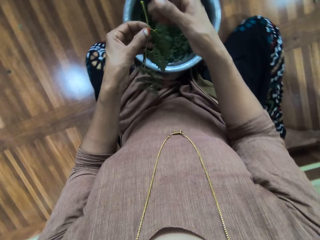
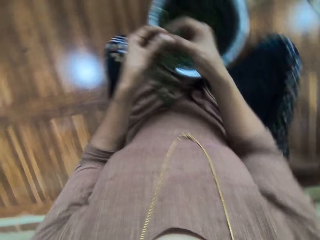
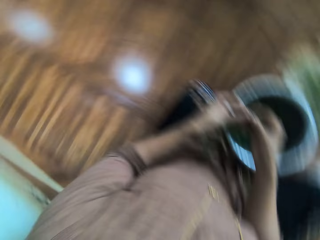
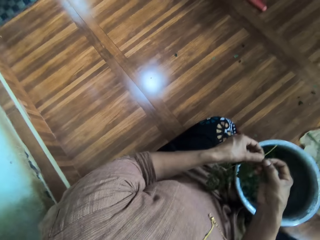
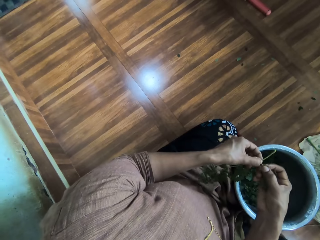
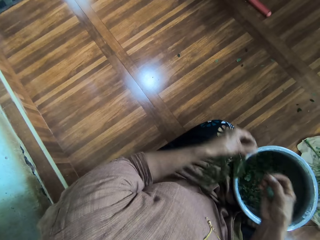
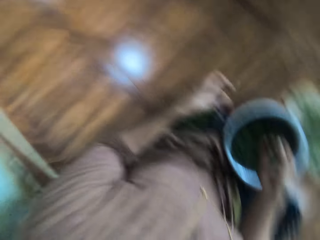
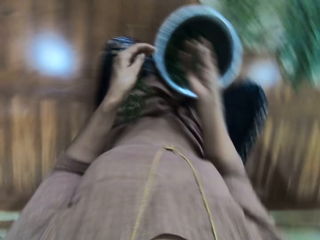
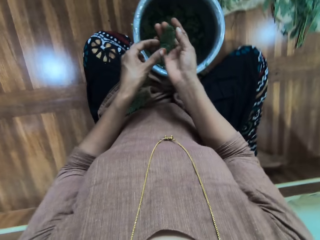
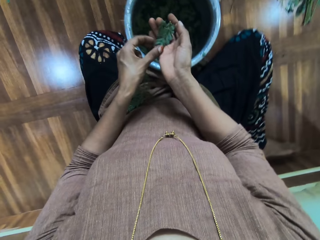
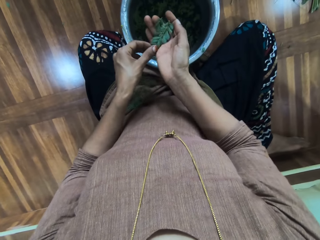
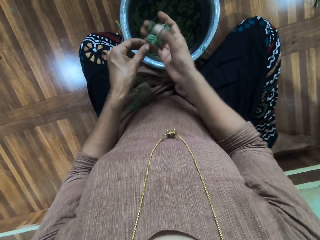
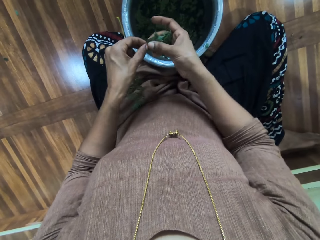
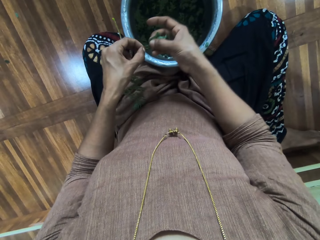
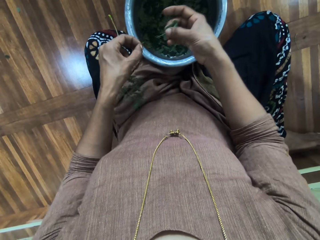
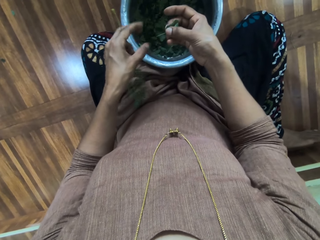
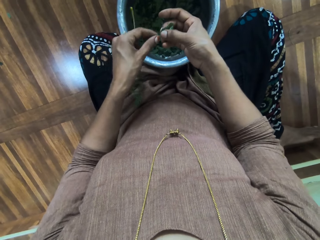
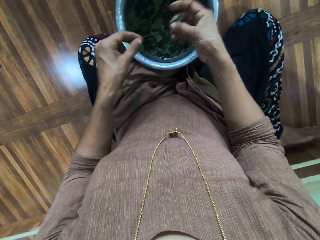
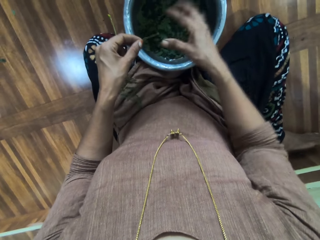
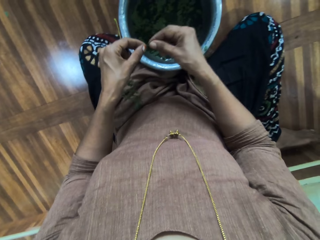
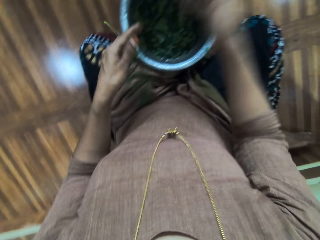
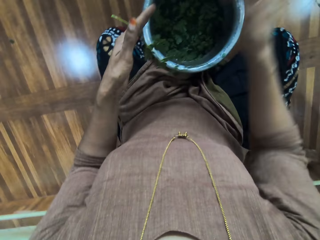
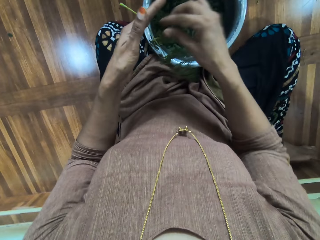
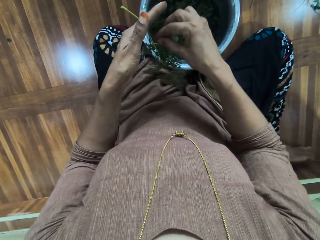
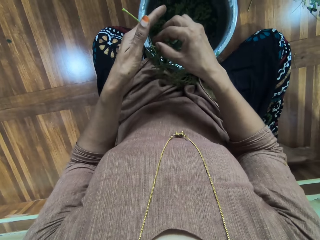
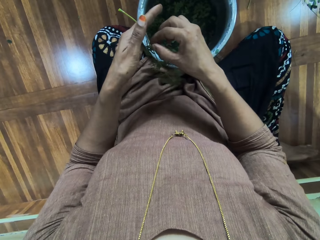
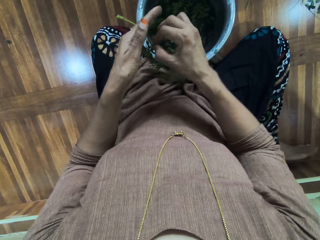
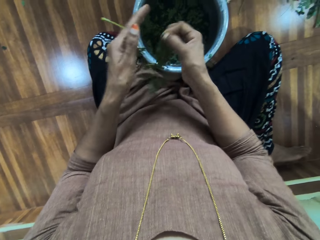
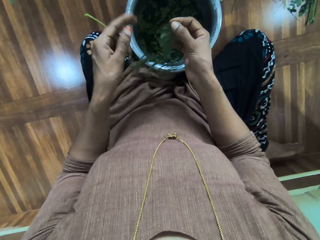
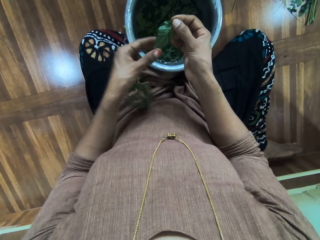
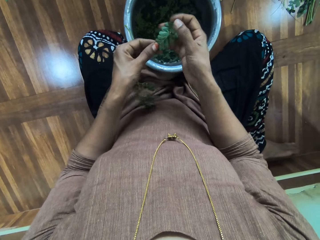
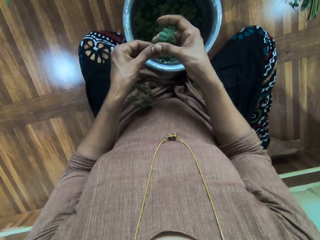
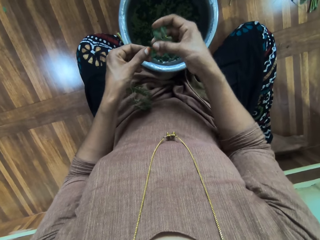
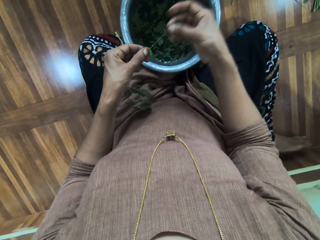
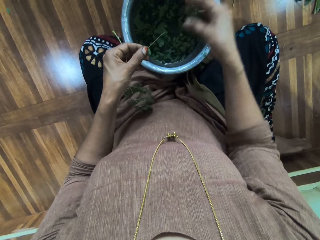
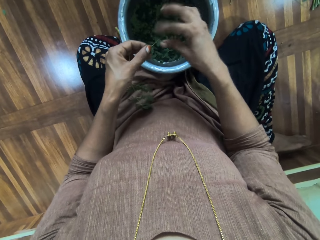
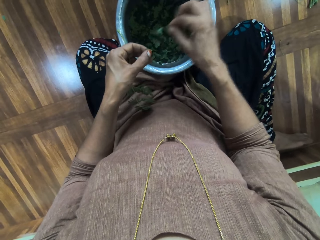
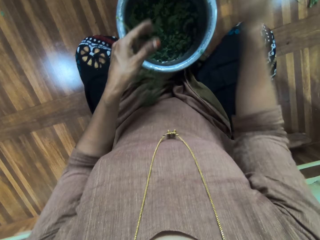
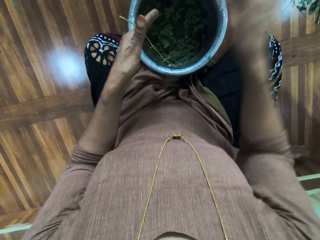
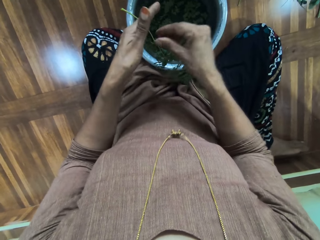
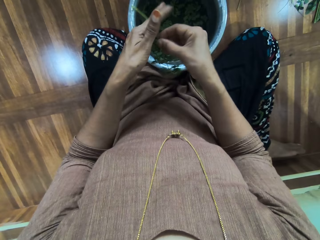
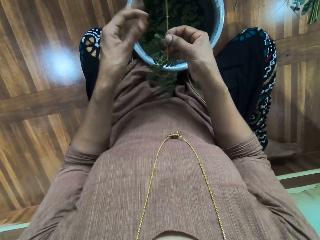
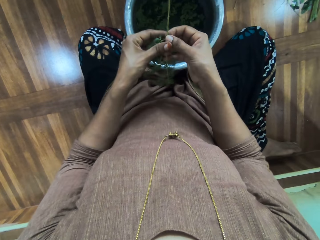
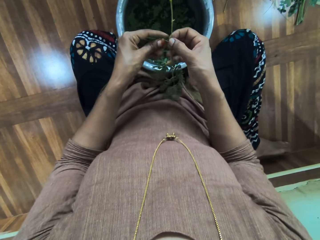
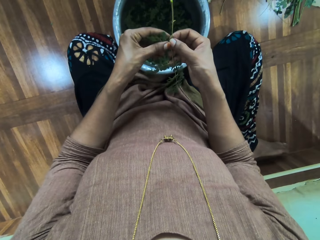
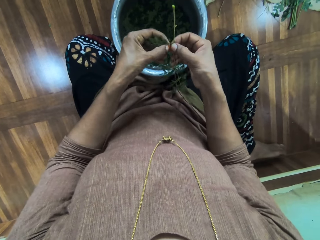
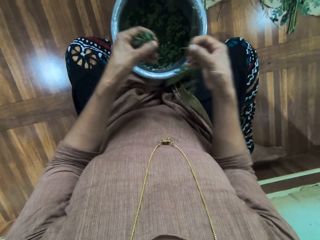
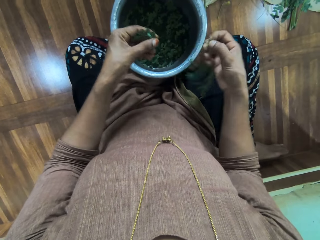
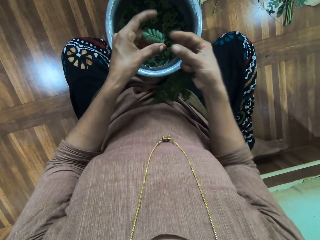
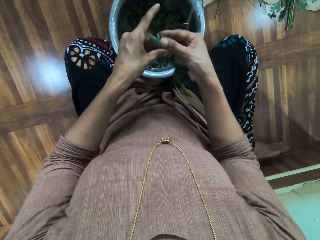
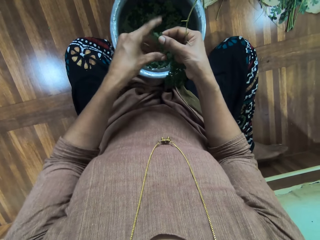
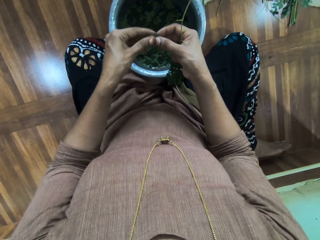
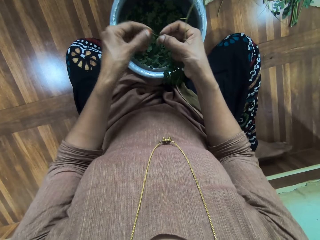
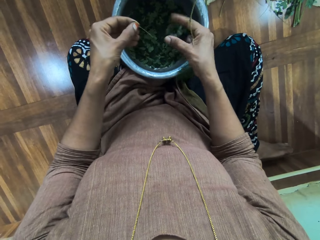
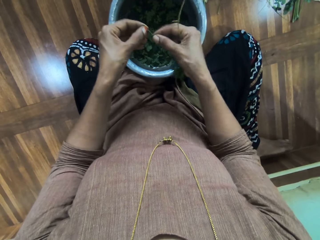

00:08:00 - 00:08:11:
The camera wearer shifts the herb to the left hand. They look around. They strip the herb. They strip it again. They shift the herb to the left hand. They sort out the leaves. They put the herb in a bucket. They shift the herb stem to the right hand. They throw away the herb stem. They cut the herb with the right hand. They sort out the leaves. They strip the herb. They put the herb in the bucket. They shift the herb stem to the right hand. They throw away the herb stem. They shift the herb to the right hand. They wipe the herb with the left hand. They strip the herb.

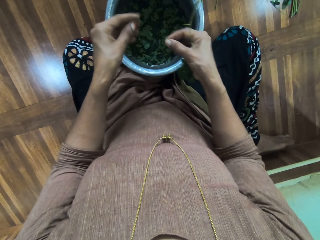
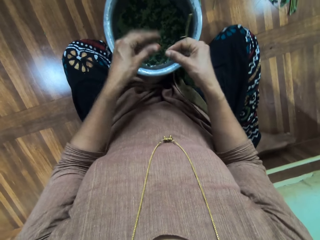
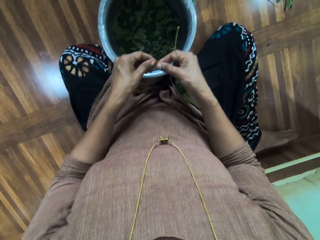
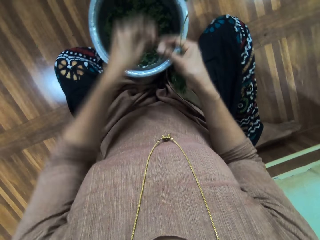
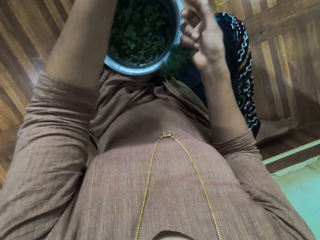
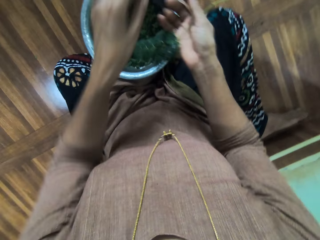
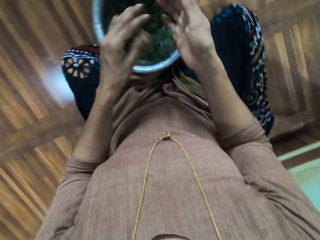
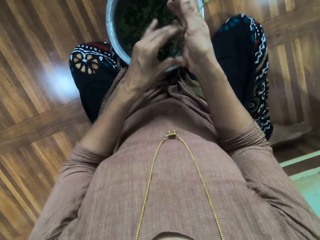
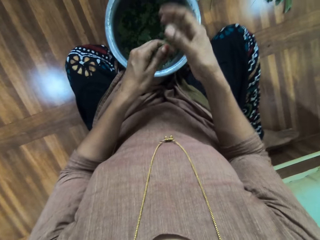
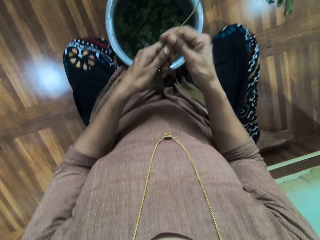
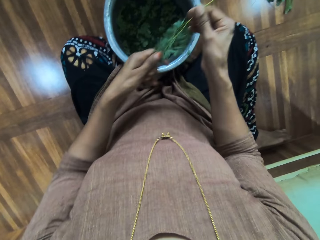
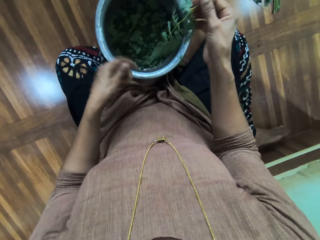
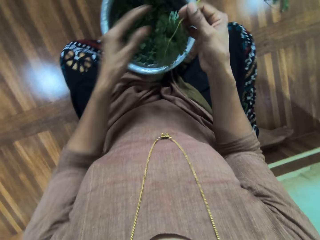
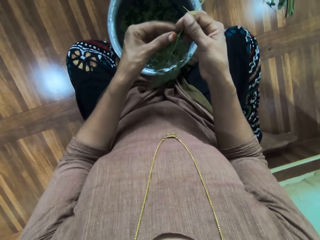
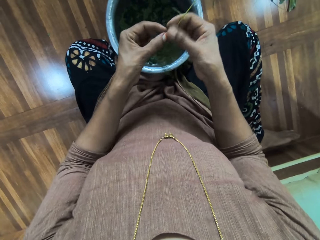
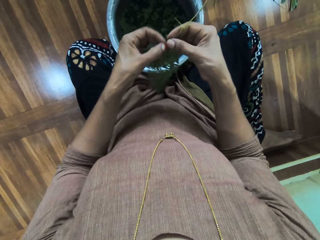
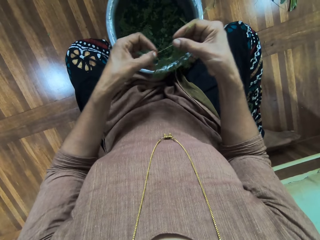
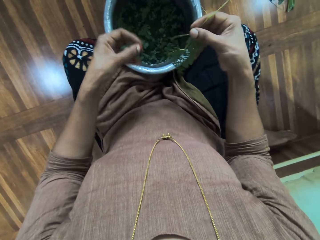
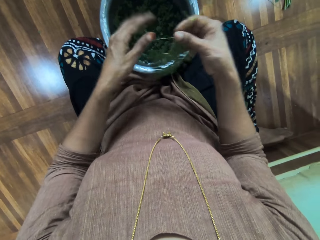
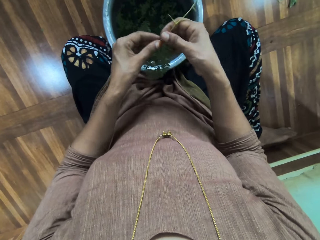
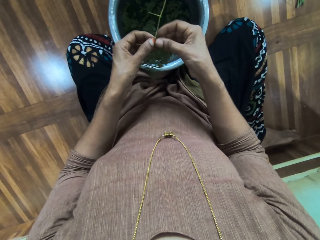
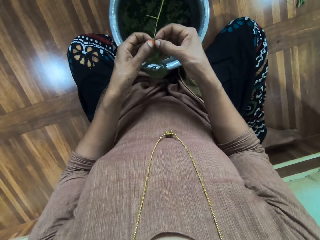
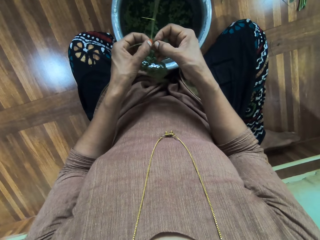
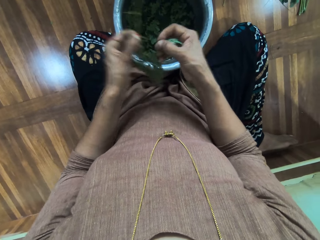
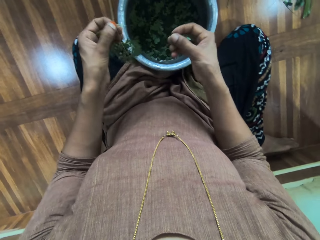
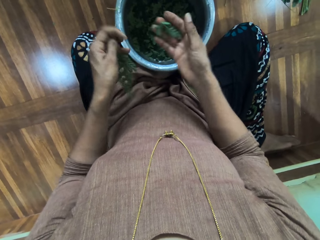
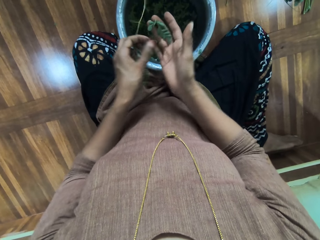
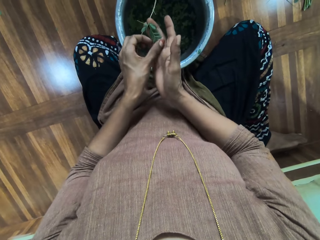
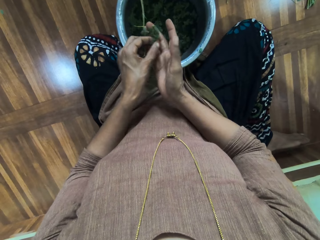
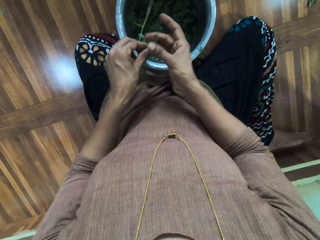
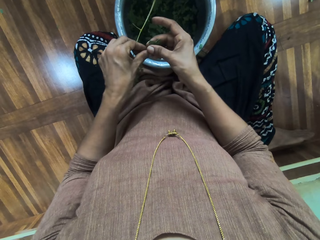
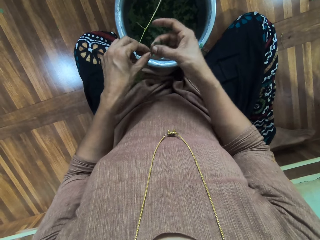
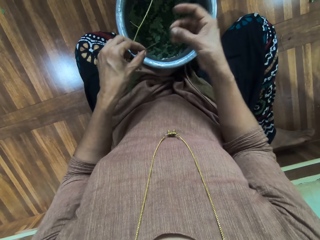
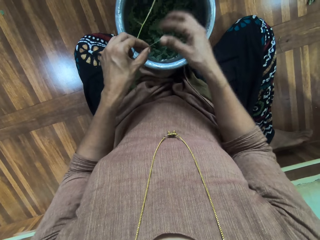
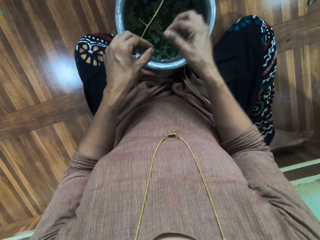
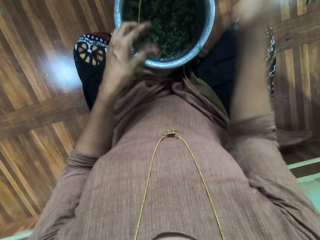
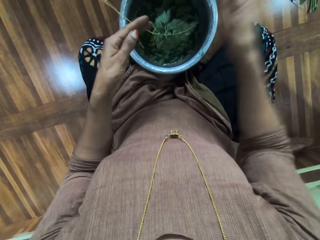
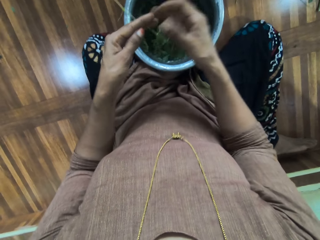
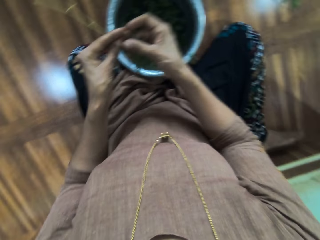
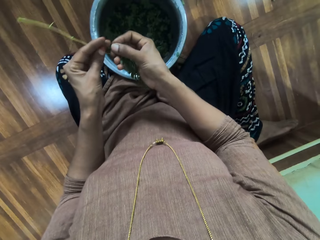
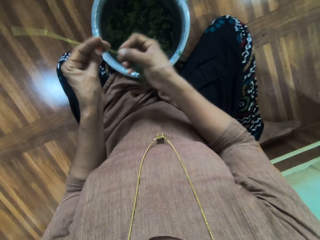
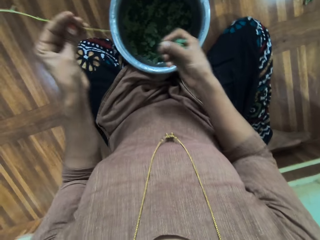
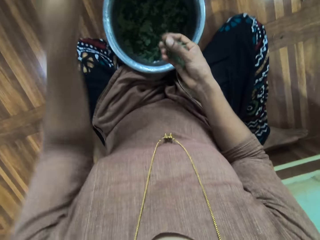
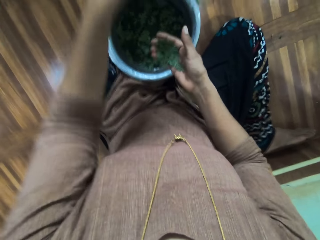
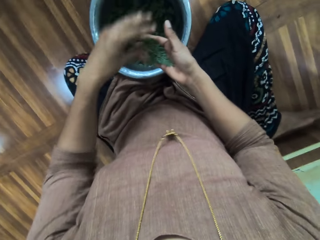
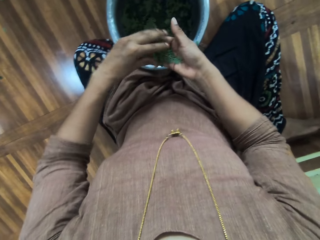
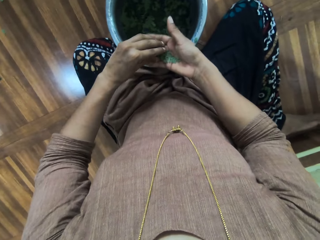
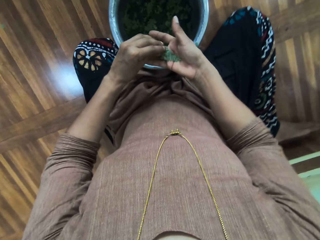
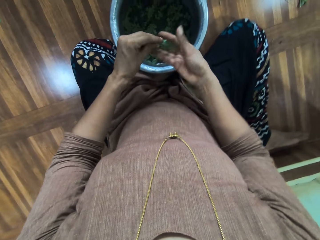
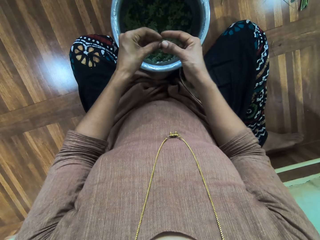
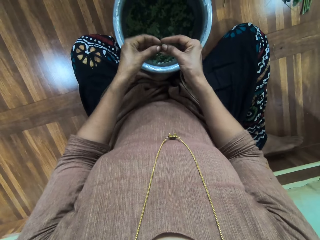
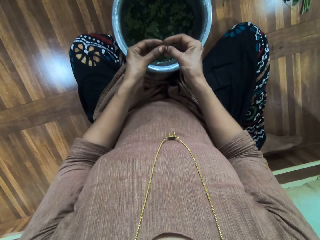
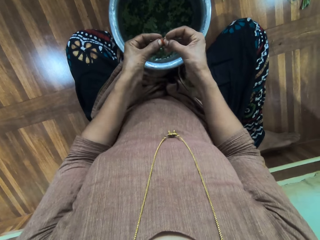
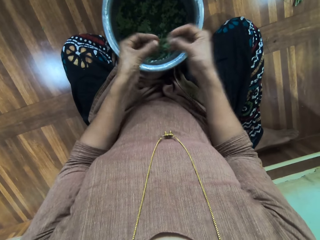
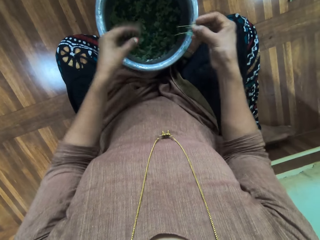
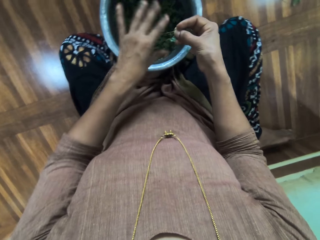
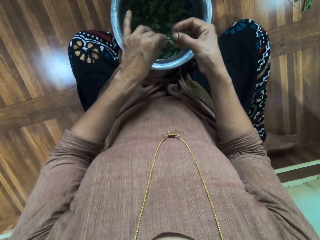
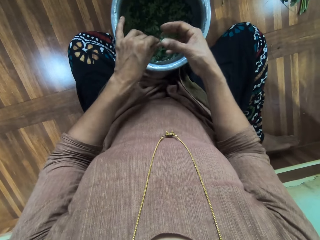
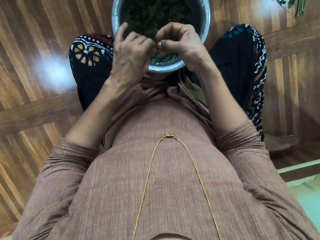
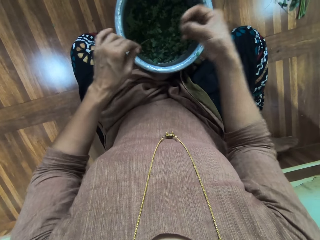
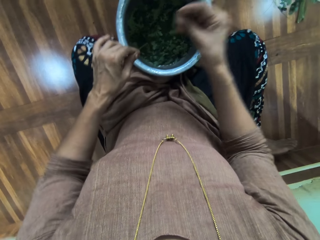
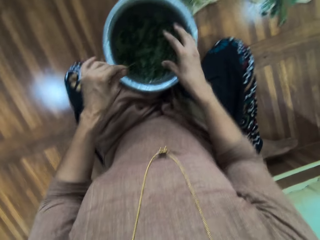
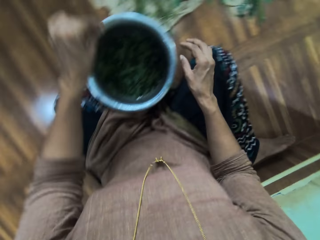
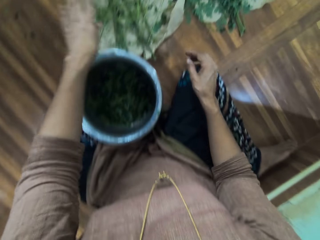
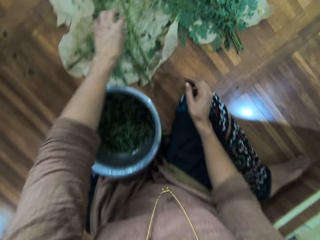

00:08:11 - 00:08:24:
The camera wearer puts the herb in a bucket. They shift the herb stem to the right hand. They put the herb in the bucket. They shift the herb stem to the left hand. They throw away the herb stem. They wipe the herb with the left hand. They strip the herb. They put the herb in the bucket. They strip the herb. They take the herb with the left hand. They strip the herb. They put the herb in the bucket. They shift the herb stem to the left hand. They throw away the herb stem. They strip the herb. They throw away the herb stem. They shift the herb to the left hand. They strip the herb. They sort out the leaves. They put the herb in the bucket. They shift the herb to the left hand. They strip the herb. They put the herb in the bucket.
